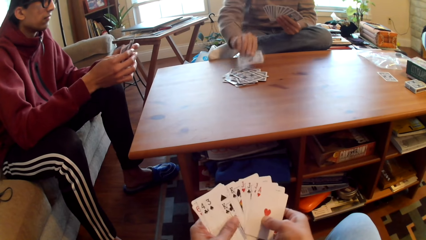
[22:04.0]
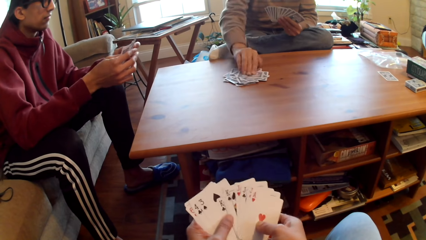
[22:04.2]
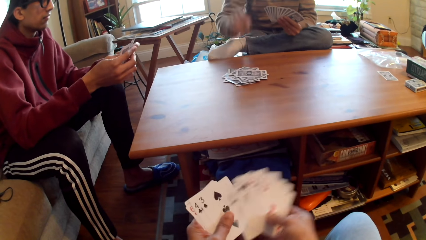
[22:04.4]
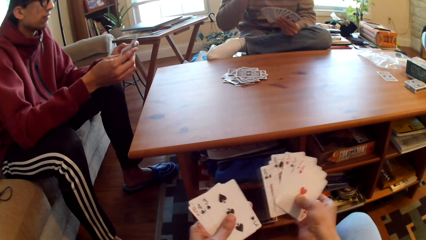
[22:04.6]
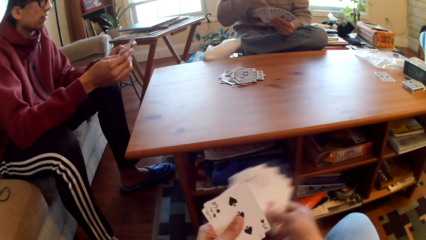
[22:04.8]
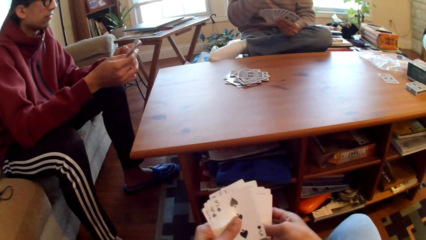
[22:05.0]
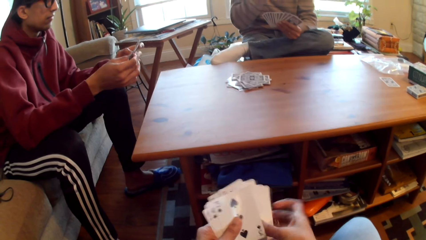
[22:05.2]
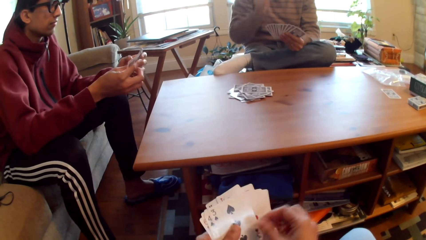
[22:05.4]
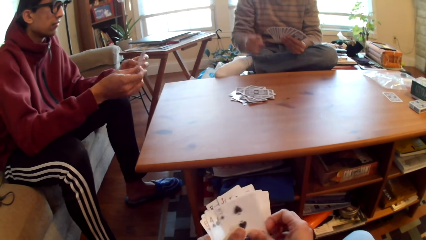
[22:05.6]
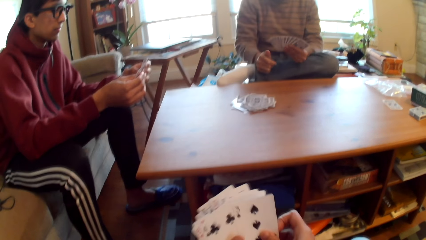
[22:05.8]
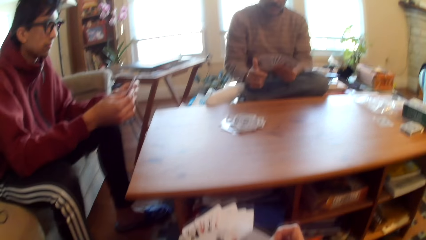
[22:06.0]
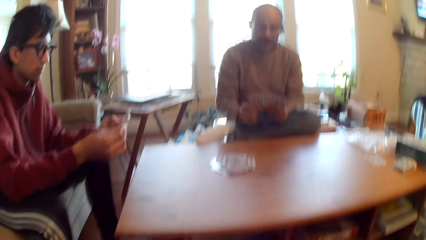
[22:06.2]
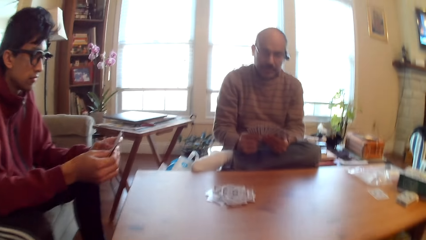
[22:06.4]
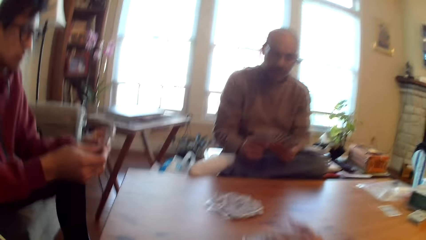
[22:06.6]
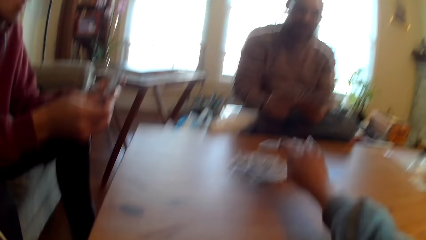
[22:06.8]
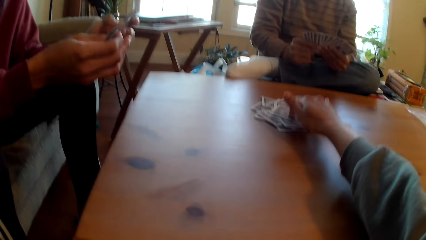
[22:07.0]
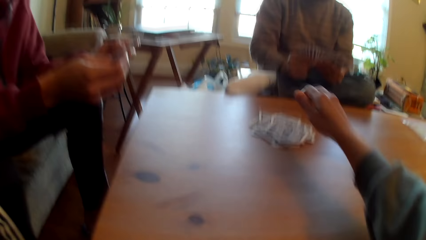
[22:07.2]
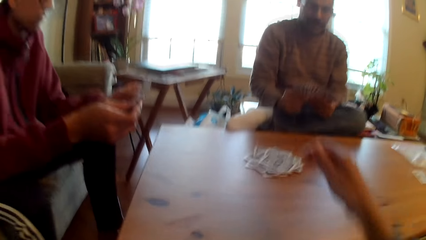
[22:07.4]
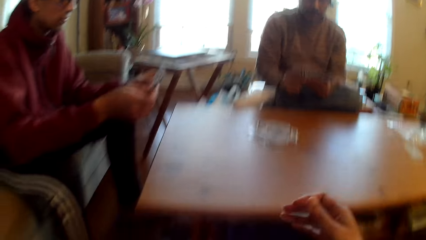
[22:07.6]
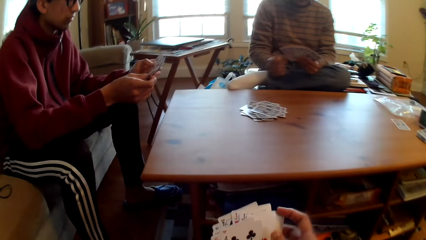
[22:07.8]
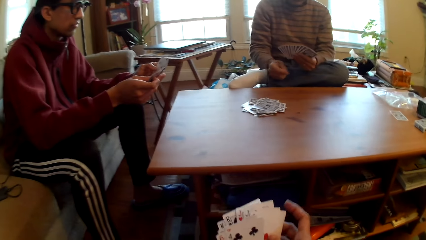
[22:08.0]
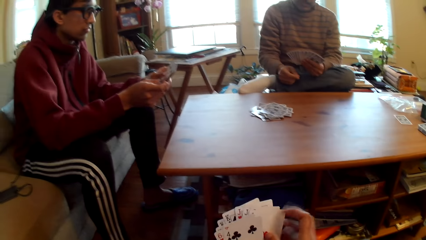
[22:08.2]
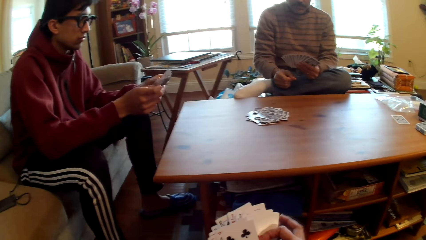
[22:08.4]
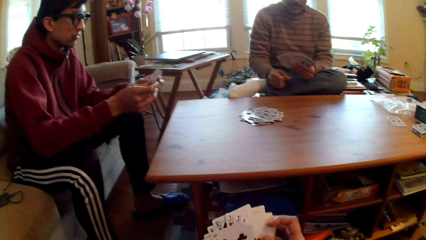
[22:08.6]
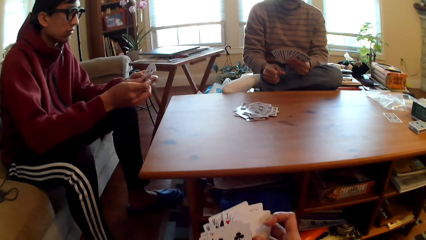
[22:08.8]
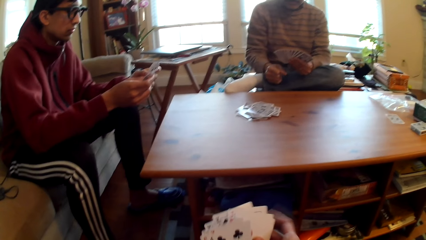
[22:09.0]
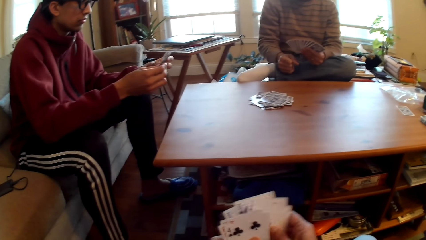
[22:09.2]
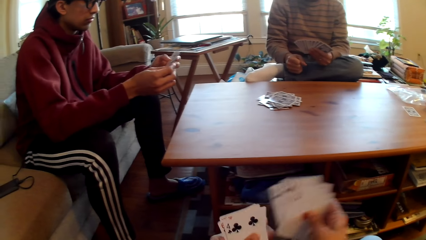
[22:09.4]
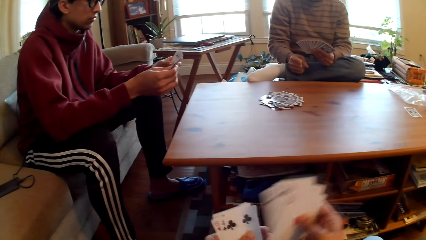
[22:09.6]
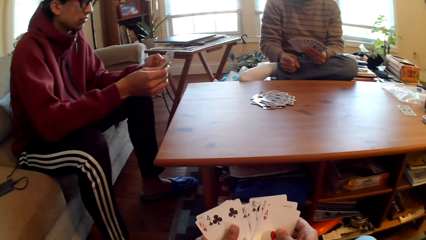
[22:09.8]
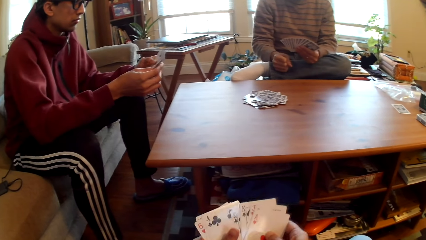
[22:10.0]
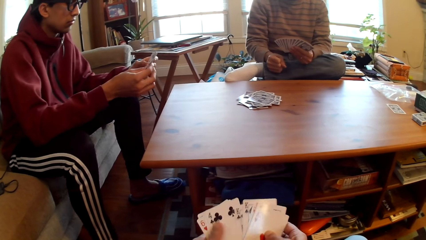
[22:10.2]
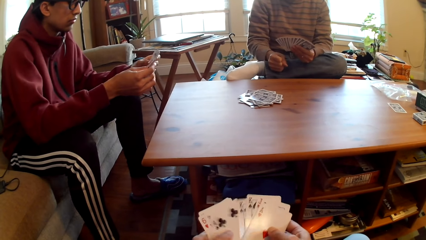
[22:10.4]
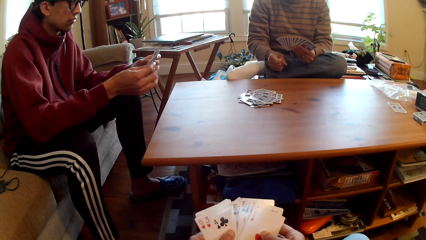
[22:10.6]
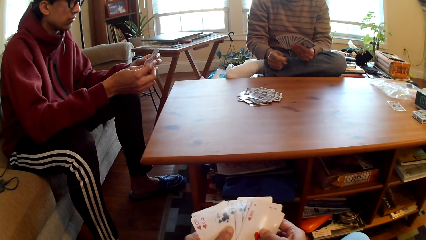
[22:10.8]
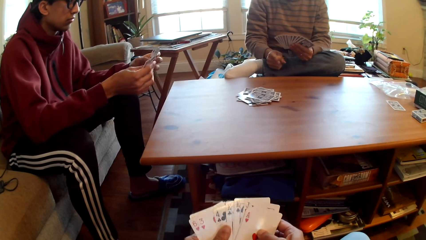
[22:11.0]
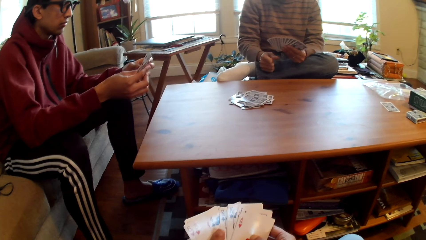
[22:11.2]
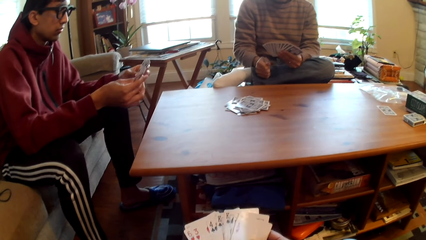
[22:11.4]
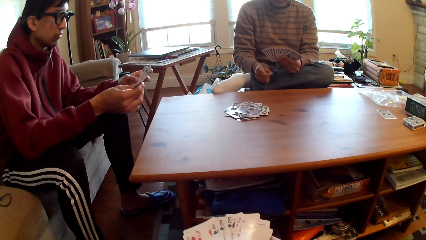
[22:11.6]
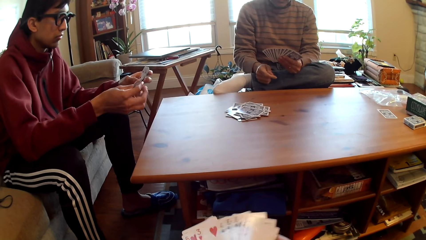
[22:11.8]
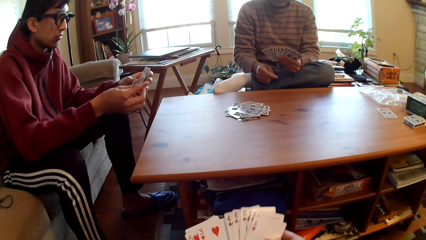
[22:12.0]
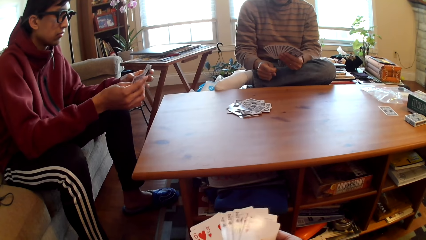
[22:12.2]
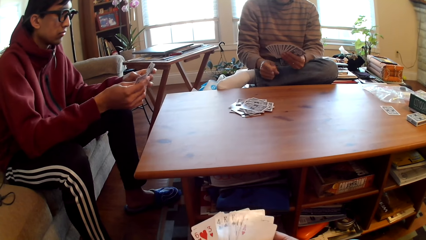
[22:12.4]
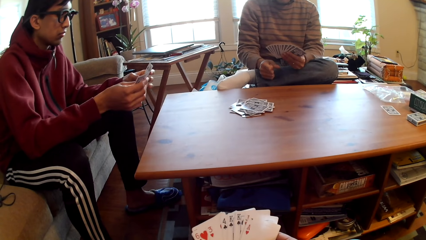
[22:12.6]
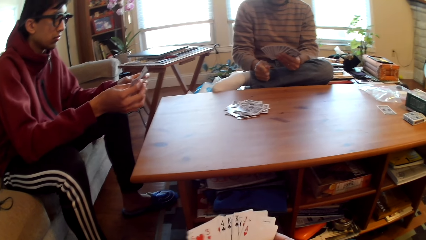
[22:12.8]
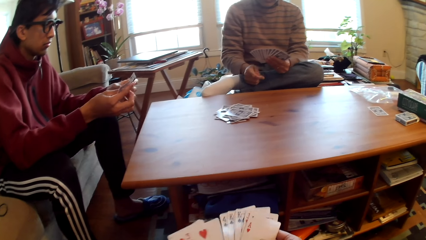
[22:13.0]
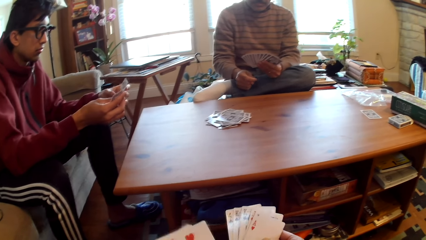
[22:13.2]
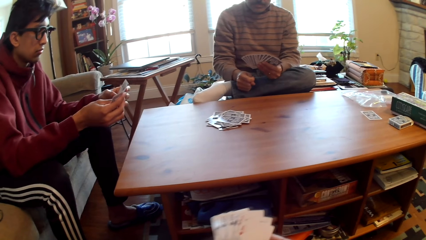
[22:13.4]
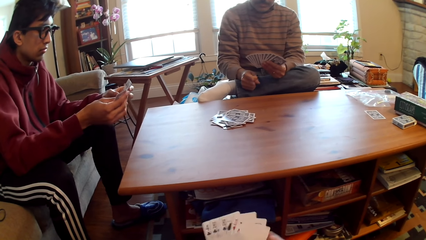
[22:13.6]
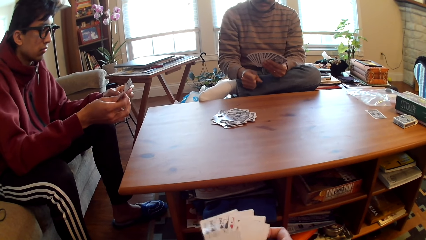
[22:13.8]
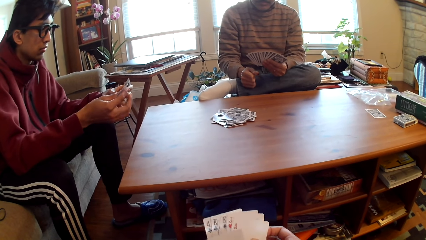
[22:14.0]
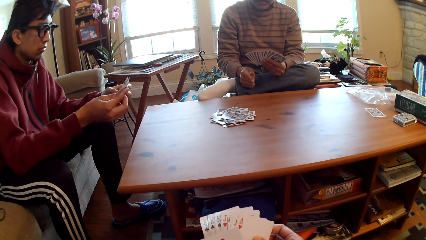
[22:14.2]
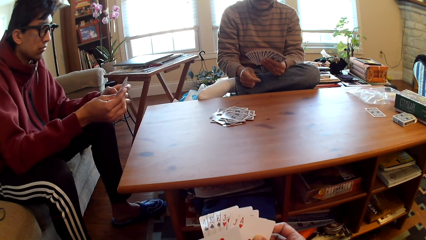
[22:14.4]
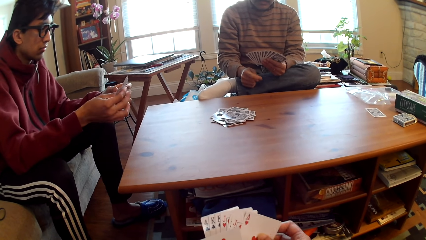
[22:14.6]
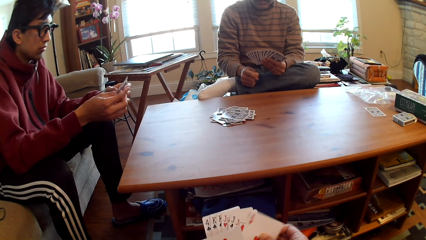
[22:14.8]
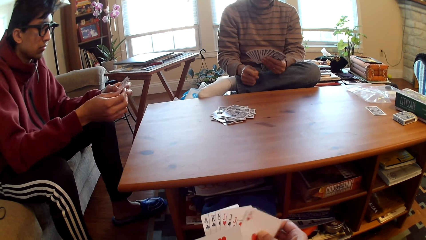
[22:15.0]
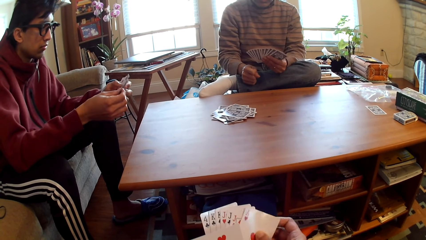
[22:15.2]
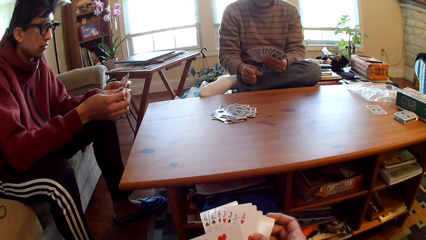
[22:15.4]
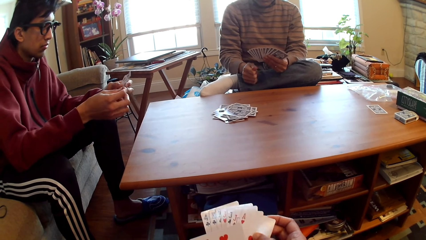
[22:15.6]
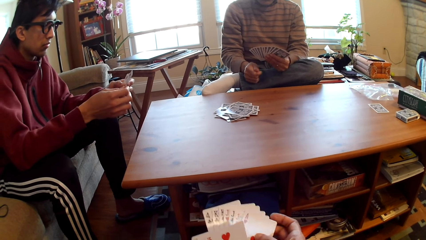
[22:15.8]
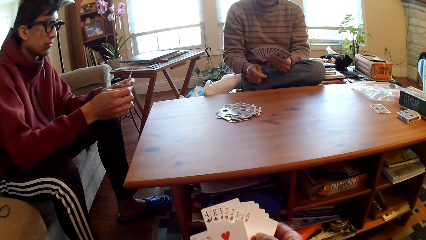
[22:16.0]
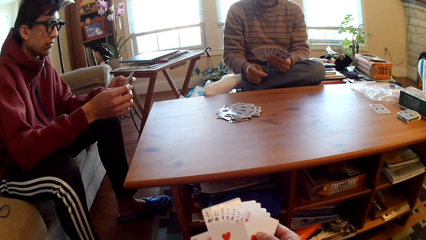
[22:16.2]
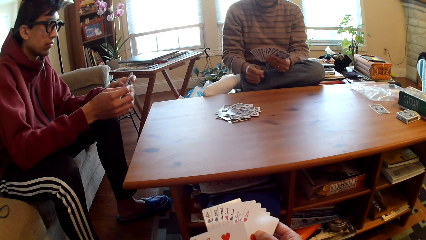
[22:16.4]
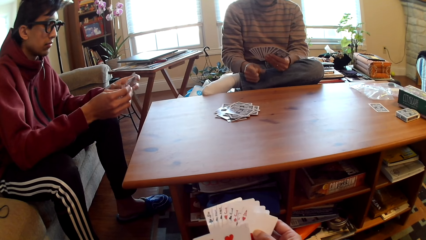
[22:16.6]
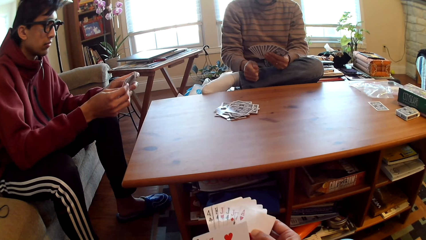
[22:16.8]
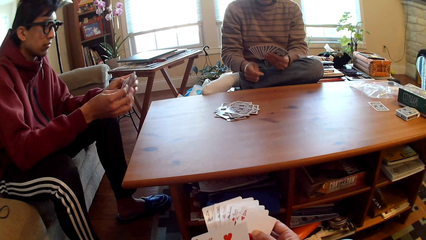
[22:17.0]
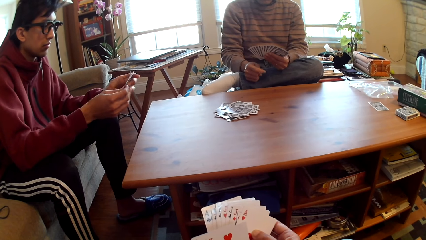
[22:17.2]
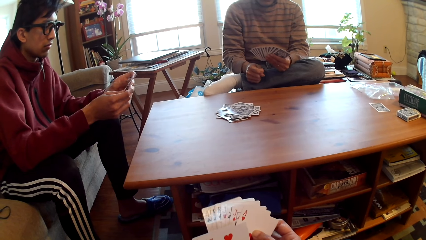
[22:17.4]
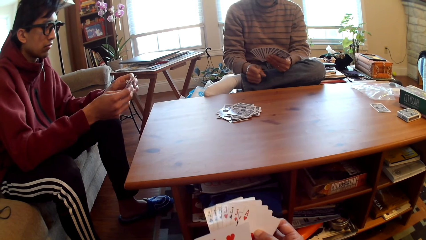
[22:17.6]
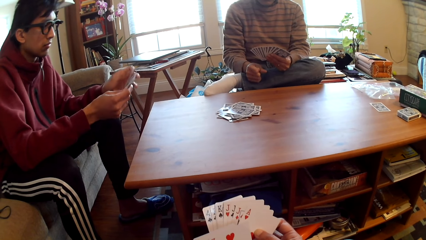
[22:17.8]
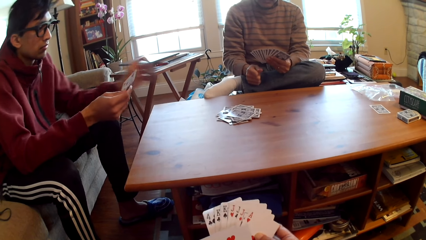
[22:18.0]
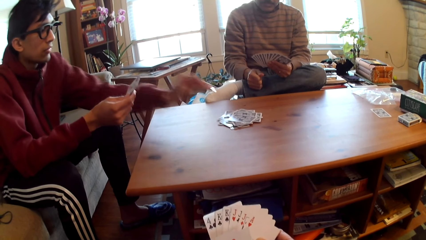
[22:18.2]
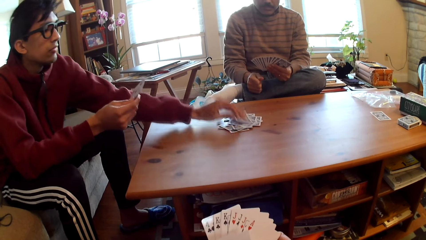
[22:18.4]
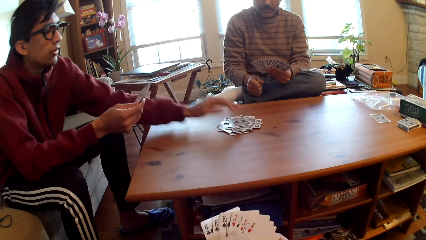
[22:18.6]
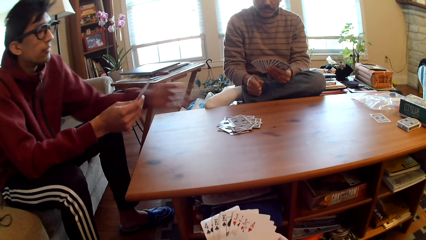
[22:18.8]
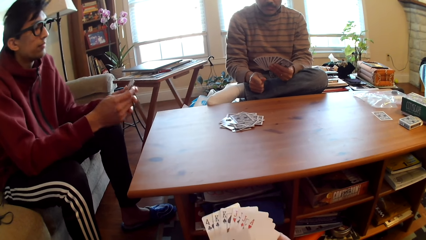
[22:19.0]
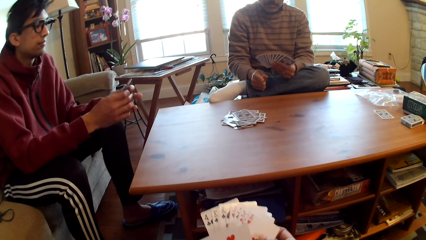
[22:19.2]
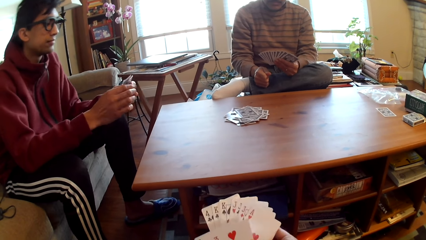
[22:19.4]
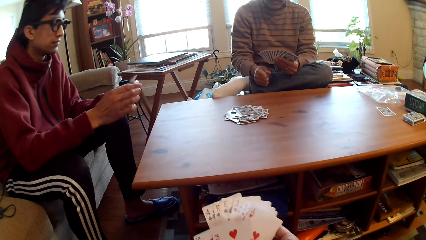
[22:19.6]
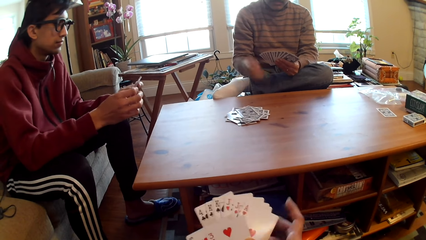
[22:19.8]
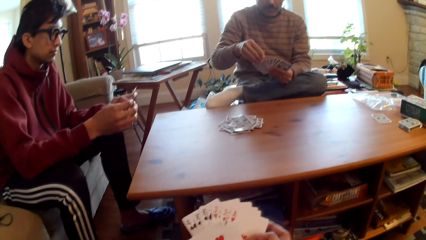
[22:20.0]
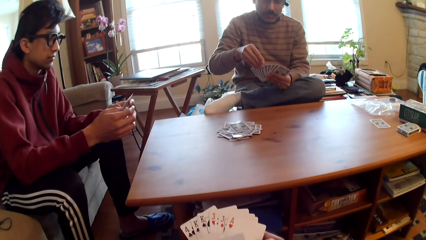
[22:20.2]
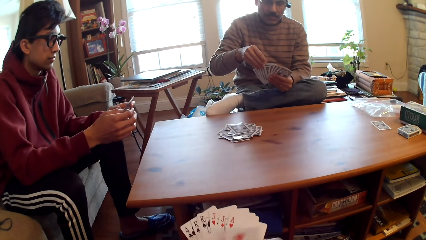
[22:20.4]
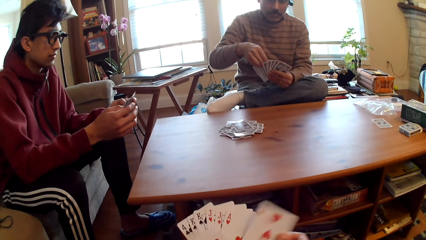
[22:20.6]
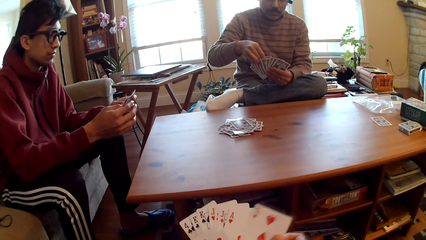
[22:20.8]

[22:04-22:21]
A person plays poker. Another person selects poker cards. The camera wearer selects poker. They play poker. They put the card on the table. They select poker cards. A man puts the card on the table. Another man puts the card on the table. The other person plays poker.
